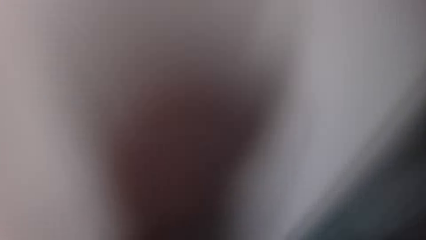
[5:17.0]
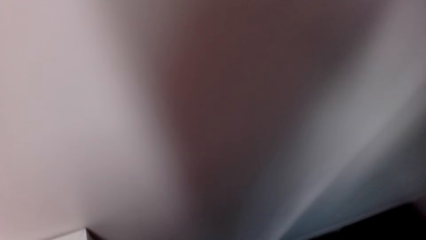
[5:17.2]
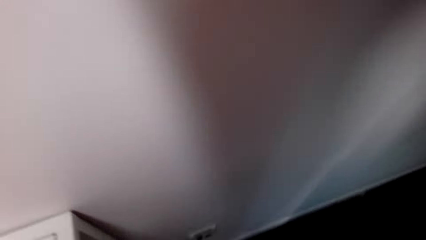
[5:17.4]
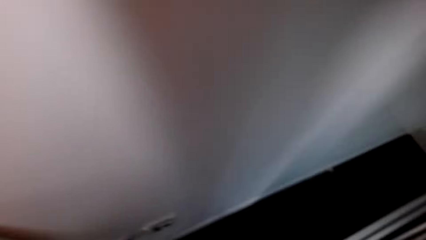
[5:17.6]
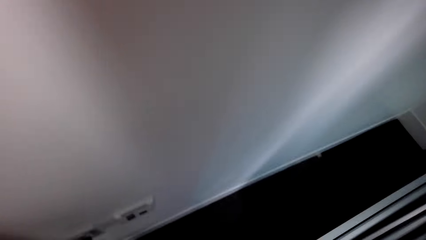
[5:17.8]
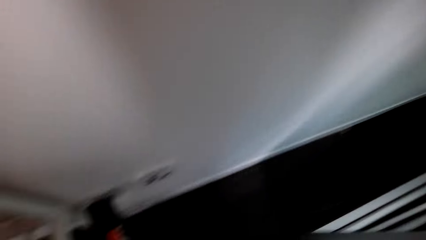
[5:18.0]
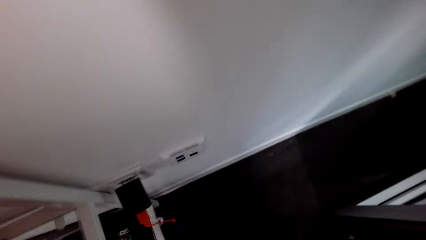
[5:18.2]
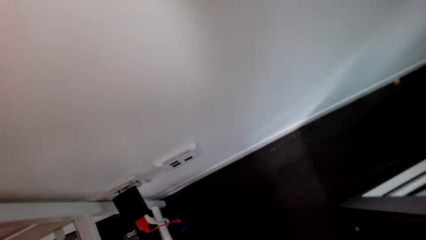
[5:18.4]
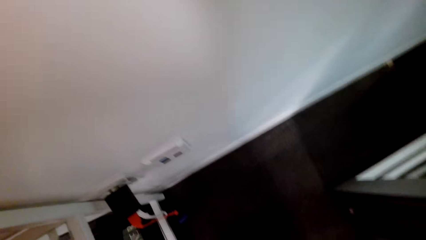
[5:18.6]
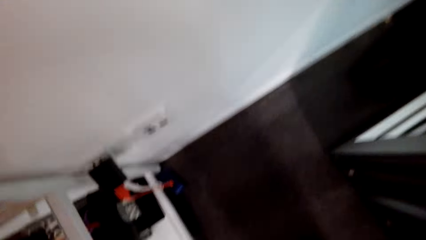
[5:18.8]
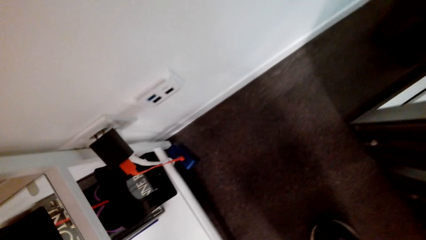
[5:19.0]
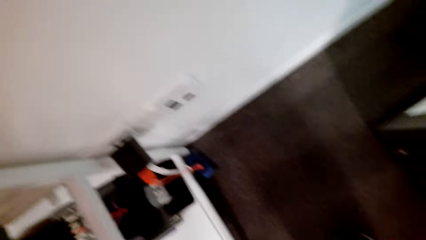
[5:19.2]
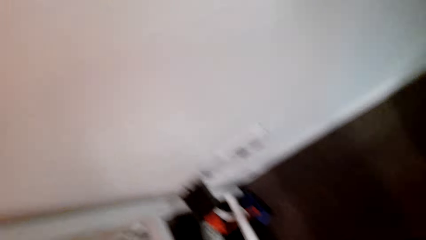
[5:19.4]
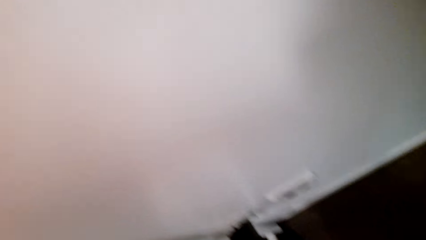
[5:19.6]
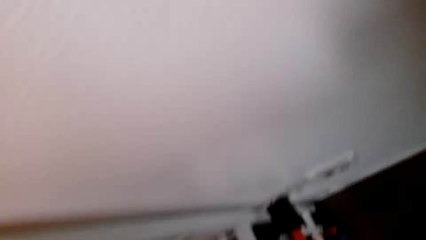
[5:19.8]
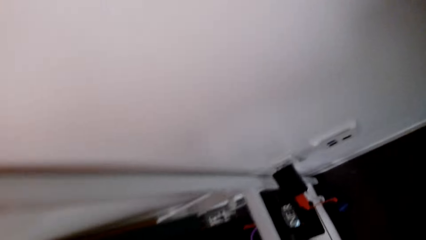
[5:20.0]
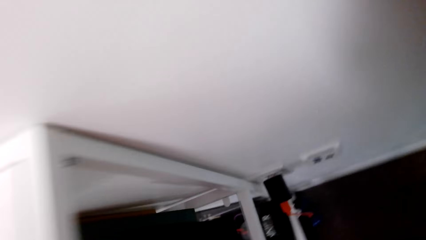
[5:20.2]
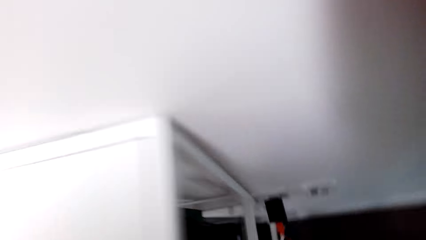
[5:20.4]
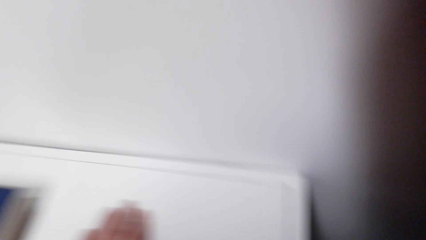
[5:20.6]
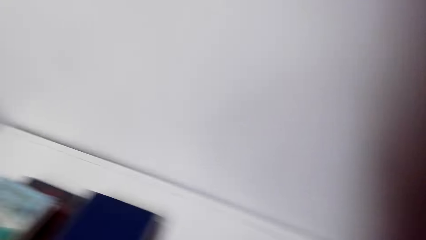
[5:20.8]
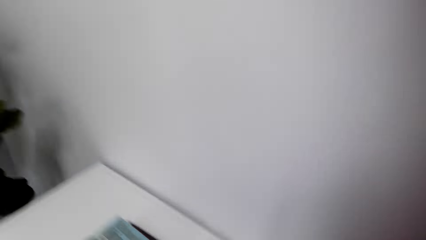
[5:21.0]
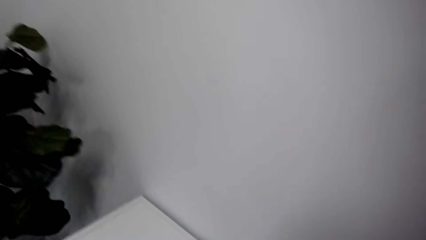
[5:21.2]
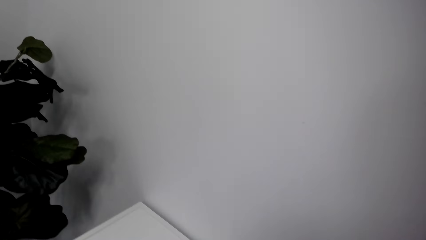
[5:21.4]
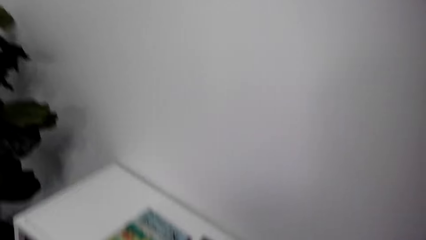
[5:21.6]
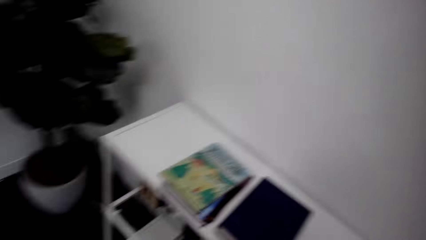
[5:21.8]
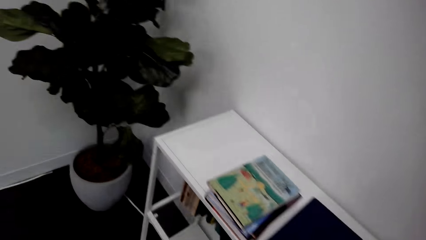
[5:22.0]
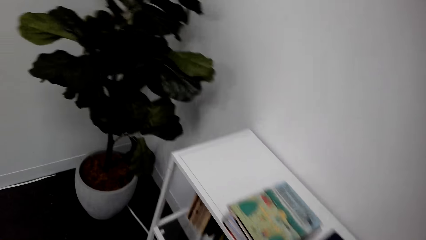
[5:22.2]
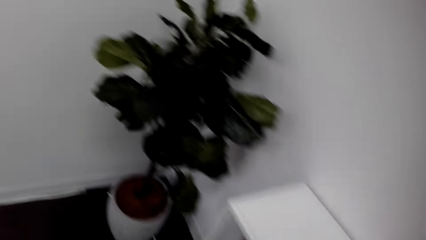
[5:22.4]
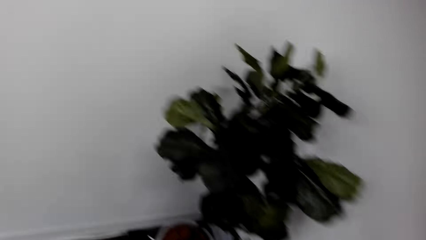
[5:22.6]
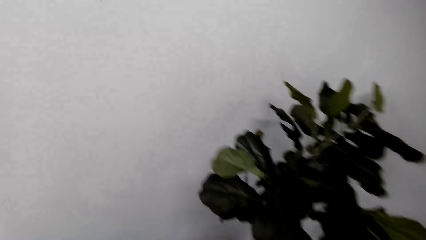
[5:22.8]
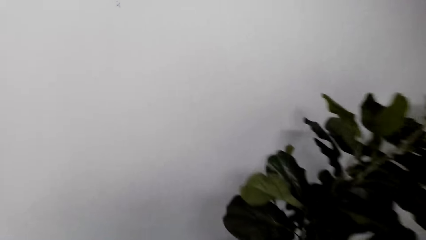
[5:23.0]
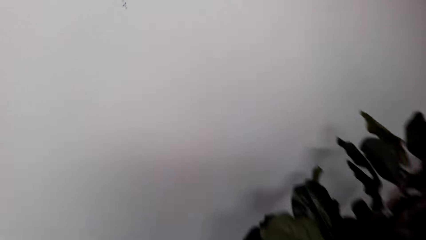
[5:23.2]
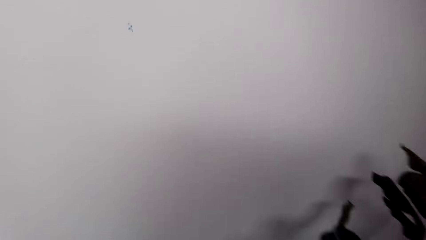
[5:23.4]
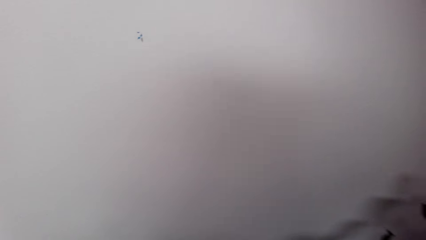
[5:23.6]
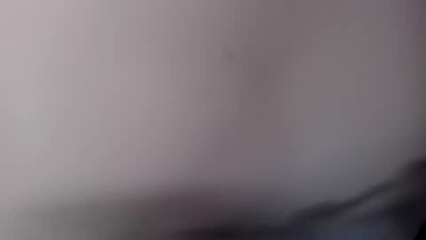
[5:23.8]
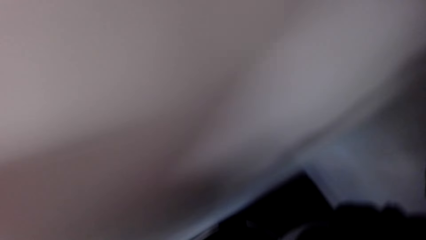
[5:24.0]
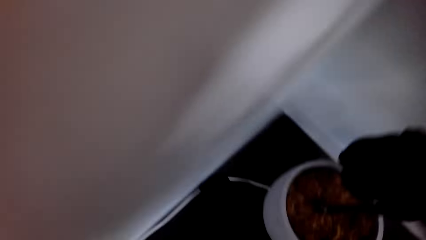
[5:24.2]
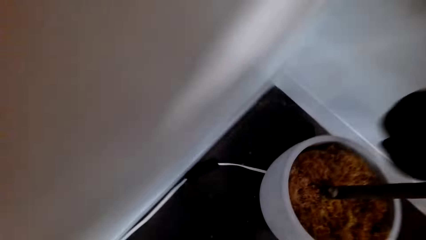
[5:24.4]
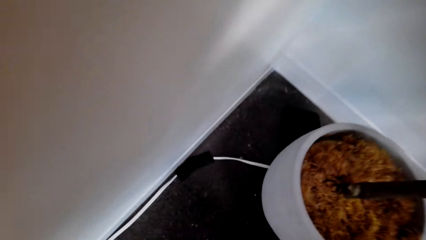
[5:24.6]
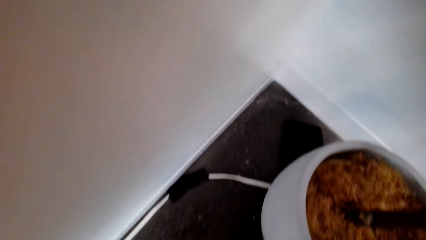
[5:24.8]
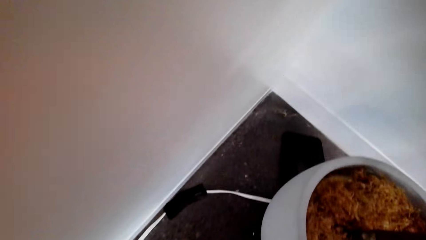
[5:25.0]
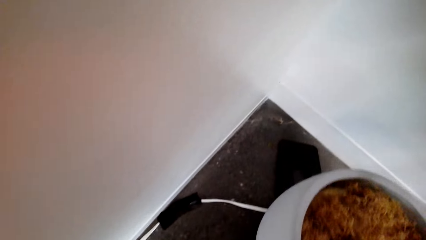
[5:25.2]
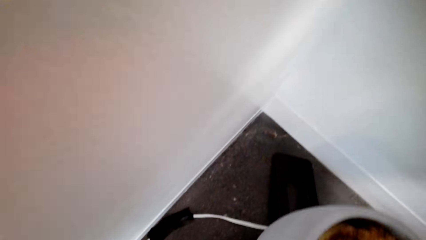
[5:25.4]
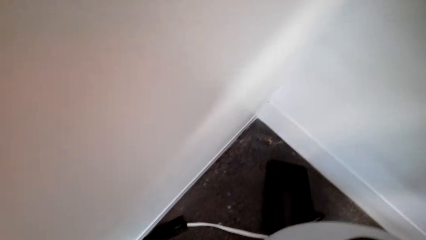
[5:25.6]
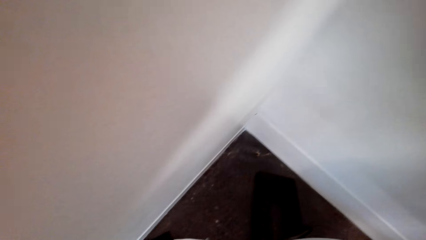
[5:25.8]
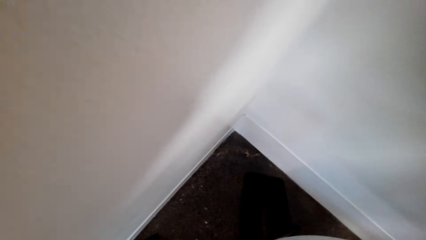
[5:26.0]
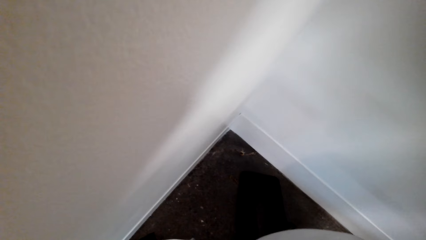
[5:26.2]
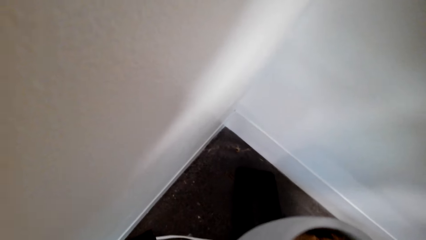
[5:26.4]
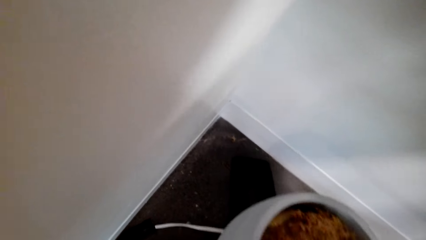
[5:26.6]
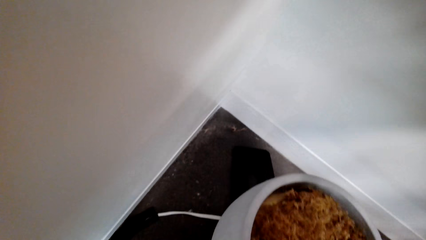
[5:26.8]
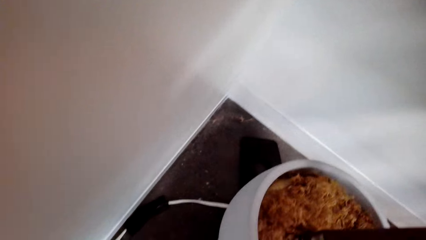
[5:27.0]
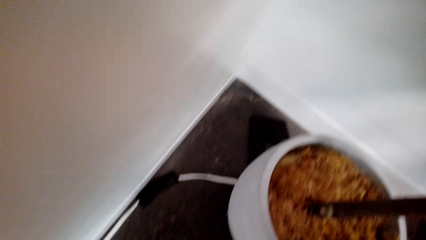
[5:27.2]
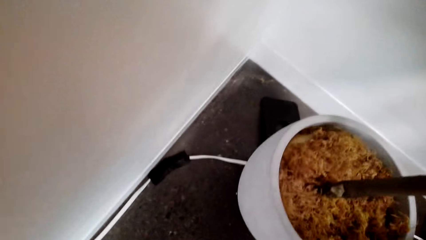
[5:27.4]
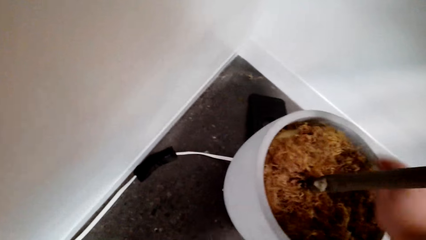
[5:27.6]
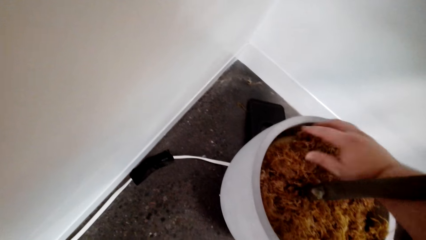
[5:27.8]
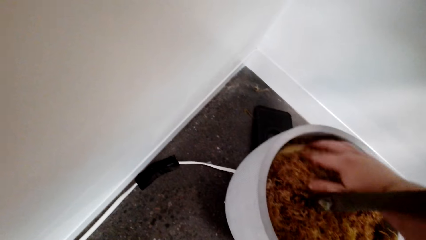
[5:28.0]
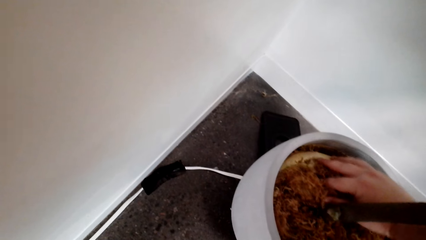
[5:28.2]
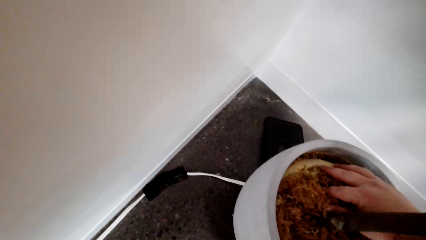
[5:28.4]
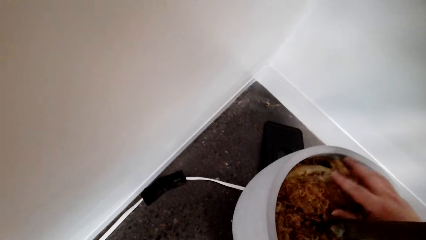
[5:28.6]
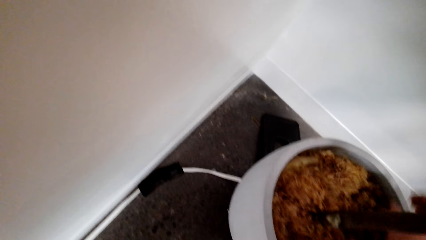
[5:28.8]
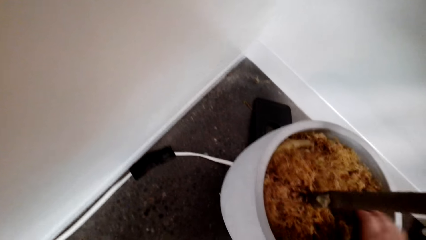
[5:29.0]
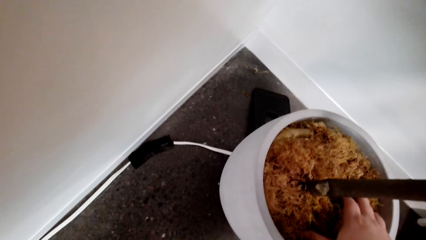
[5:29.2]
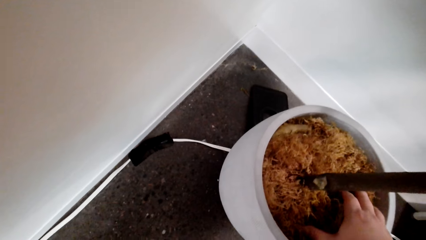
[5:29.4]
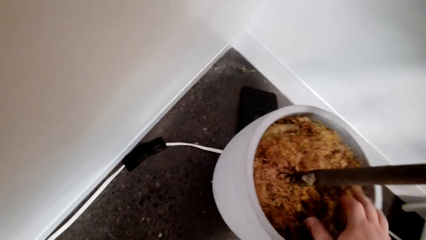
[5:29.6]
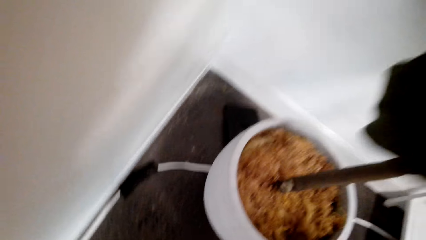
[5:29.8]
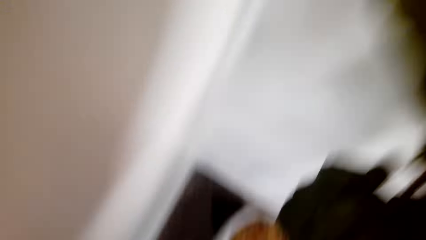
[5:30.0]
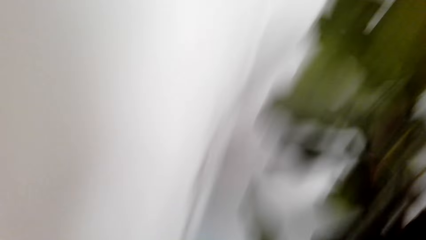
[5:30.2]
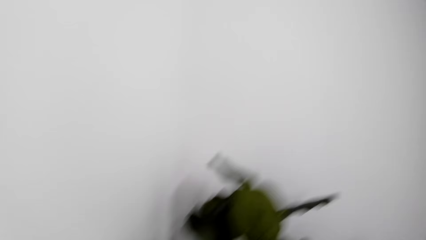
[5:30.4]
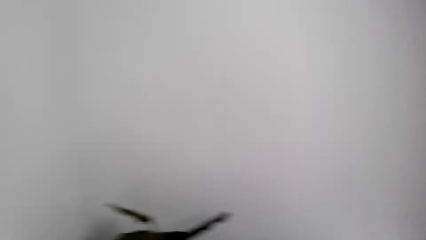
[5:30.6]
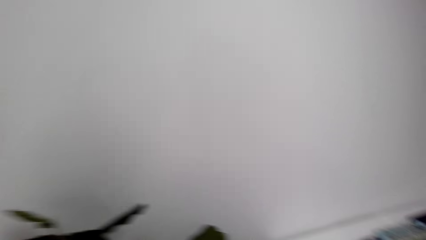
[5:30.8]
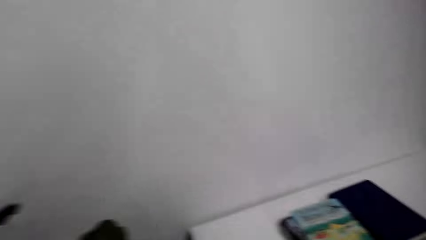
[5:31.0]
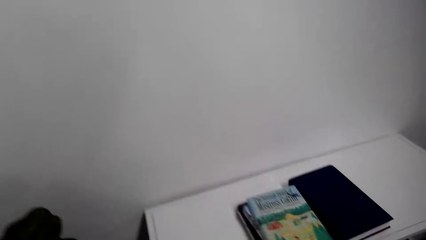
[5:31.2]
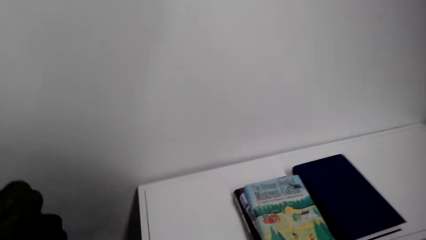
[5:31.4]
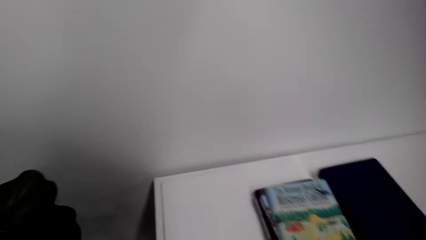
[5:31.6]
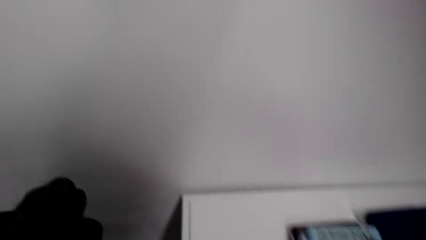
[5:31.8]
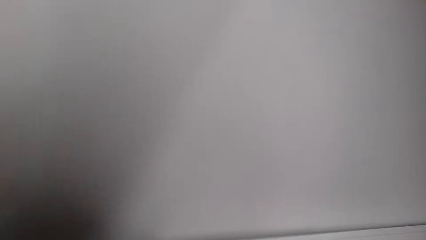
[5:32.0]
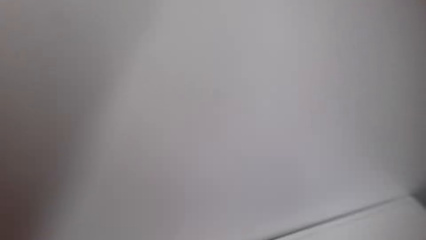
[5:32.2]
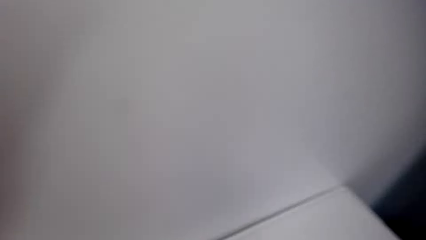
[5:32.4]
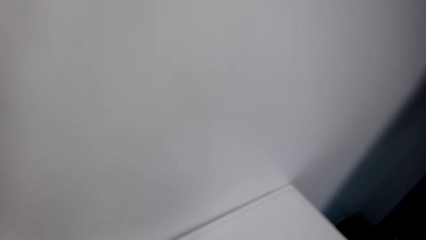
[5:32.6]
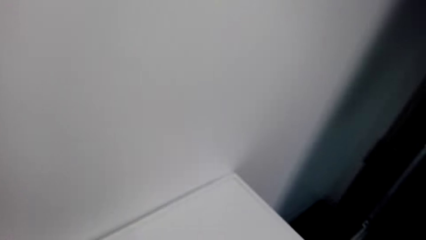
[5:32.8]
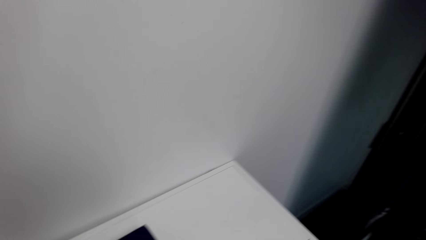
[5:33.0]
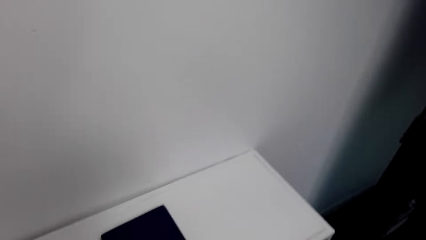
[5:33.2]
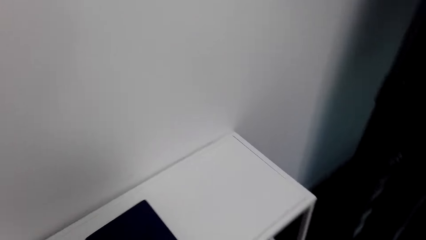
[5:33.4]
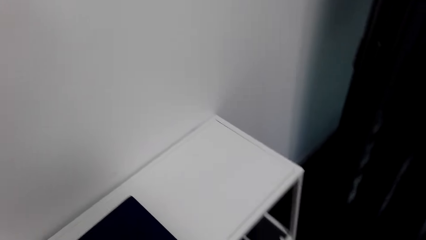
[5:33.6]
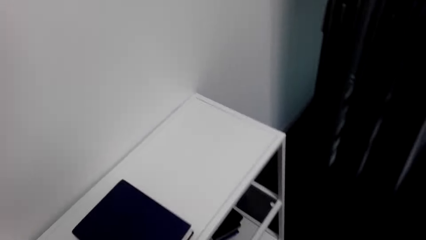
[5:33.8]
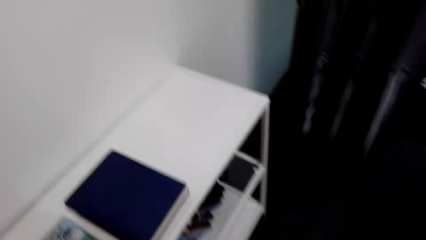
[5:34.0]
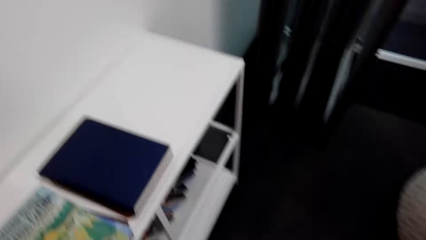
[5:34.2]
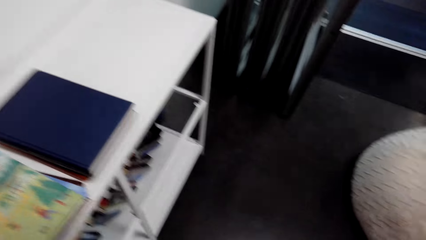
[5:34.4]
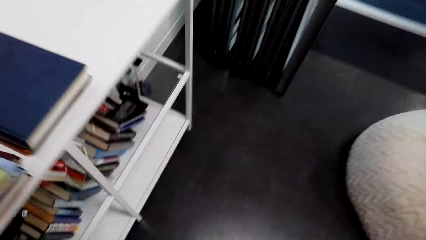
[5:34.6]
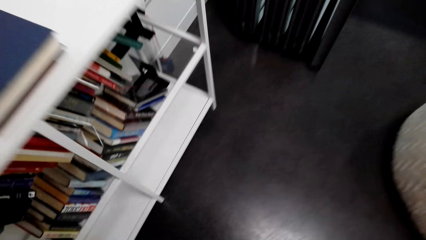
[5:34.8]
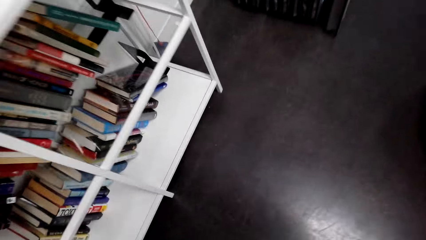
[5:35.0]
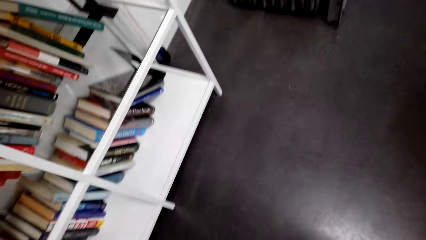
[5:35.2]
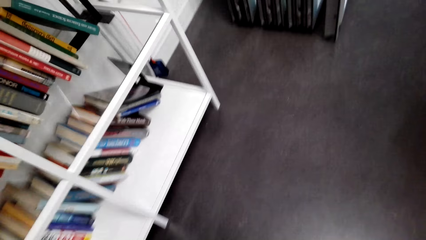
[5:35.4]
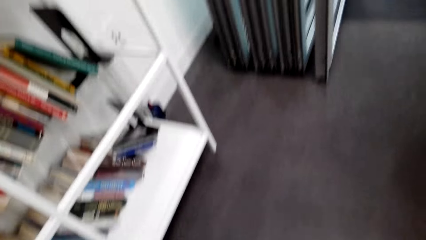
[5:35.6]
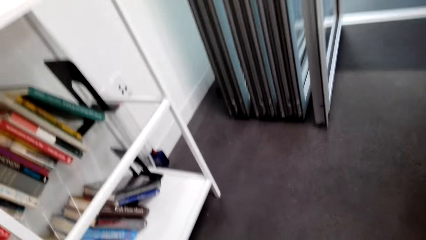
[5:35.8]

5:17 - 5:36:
The camera wearer walks around the house. They look around. They touch sawdust in a flower pot. They check something. They look around. They walk around the house.
